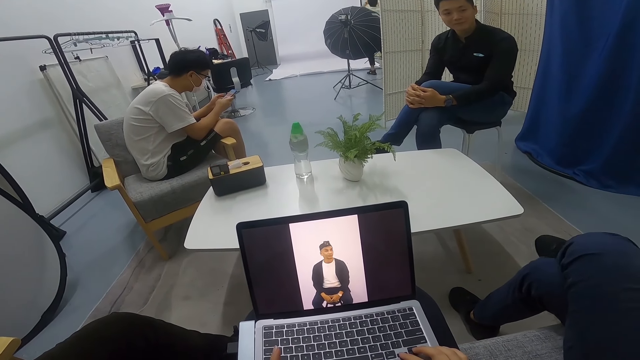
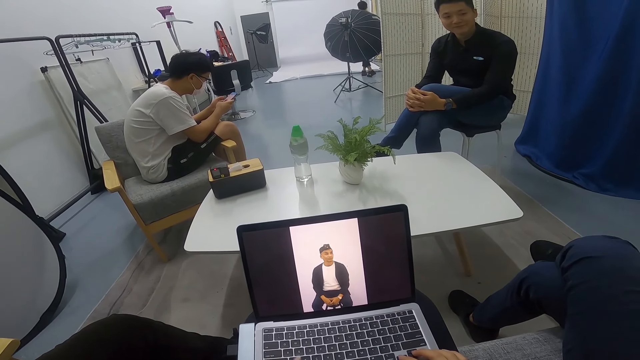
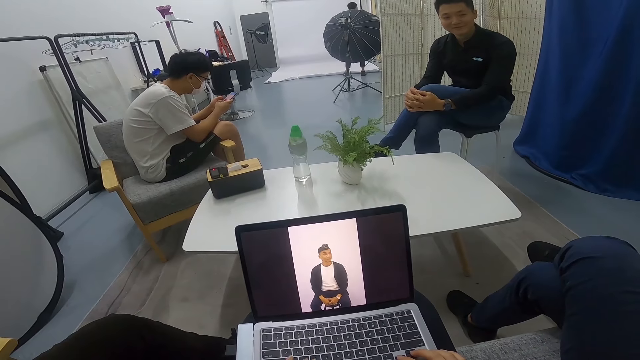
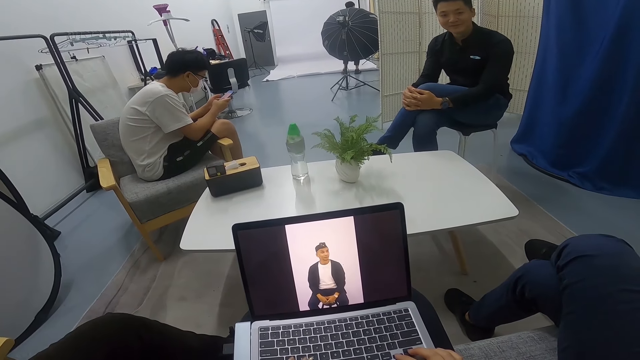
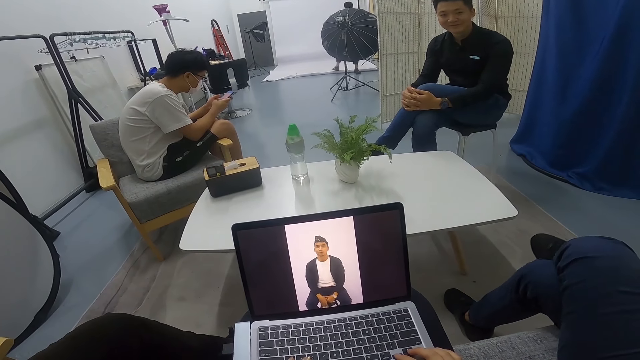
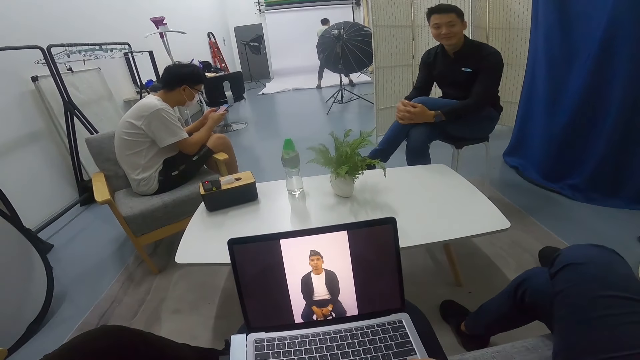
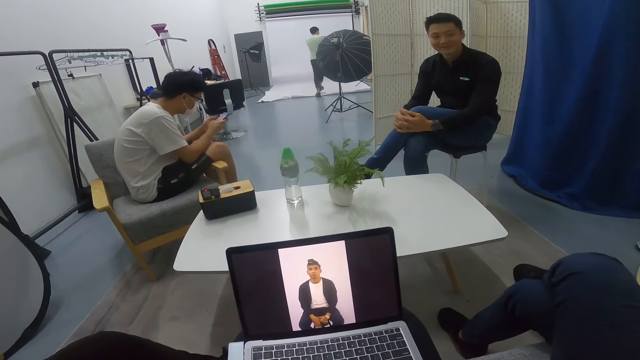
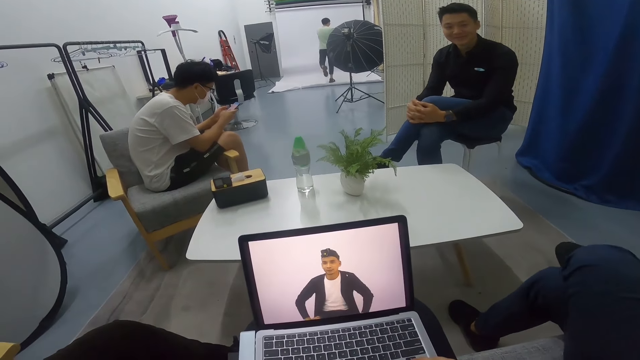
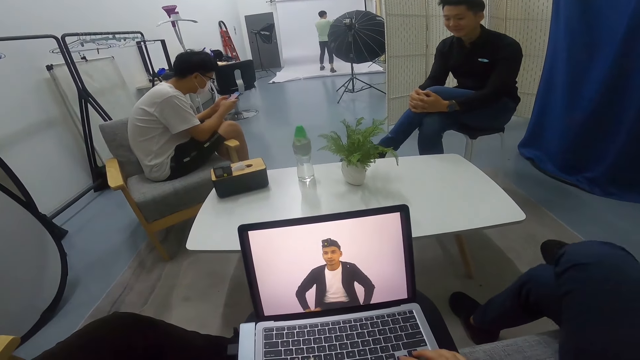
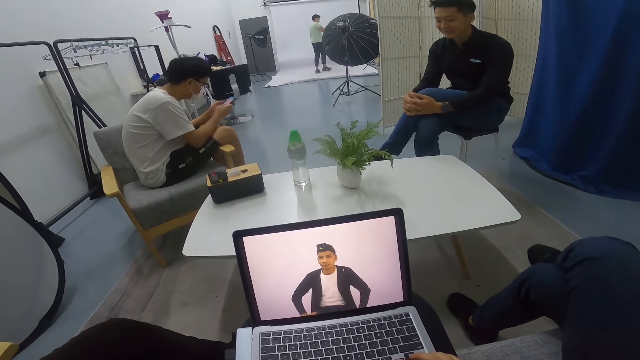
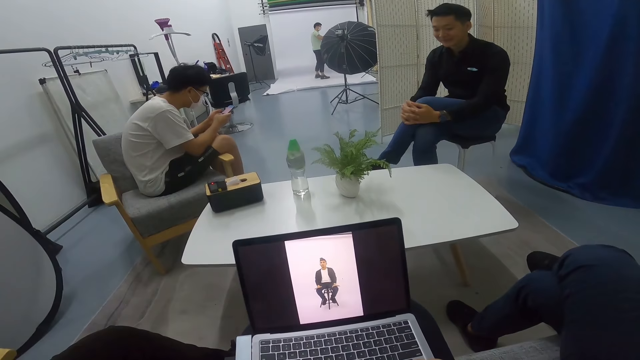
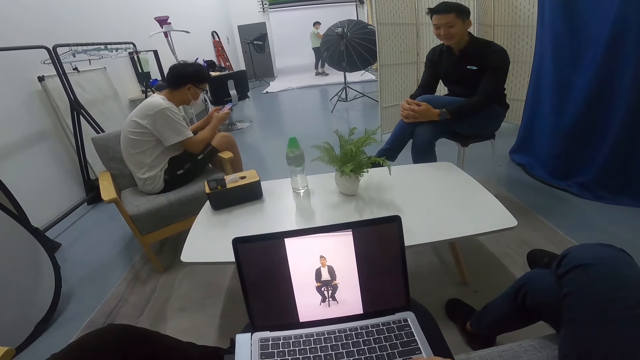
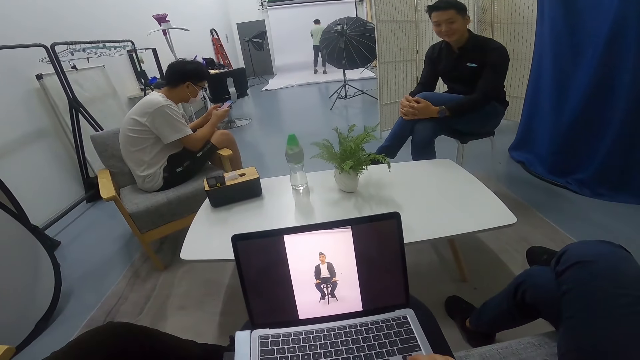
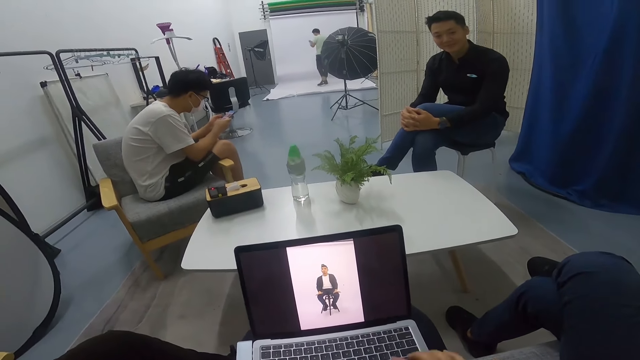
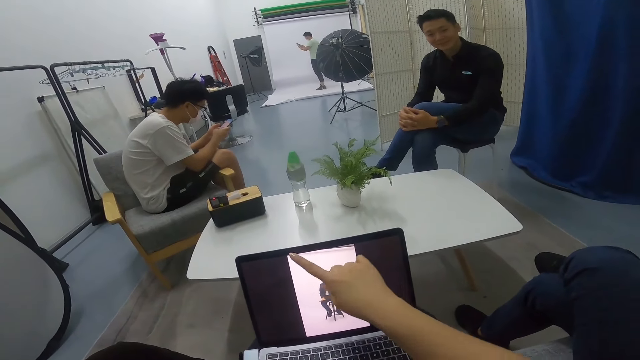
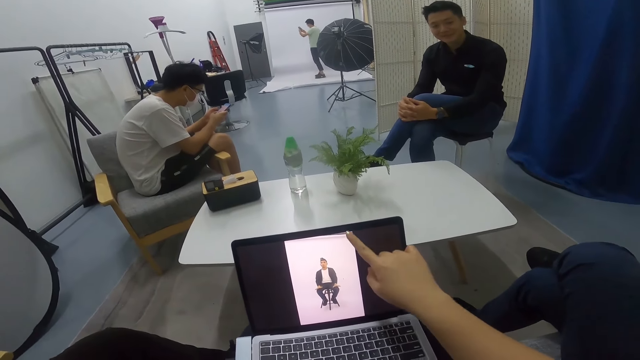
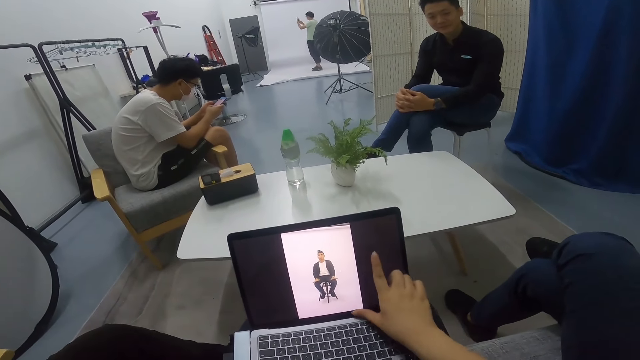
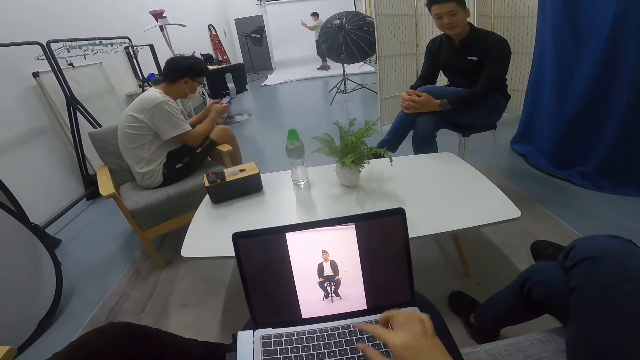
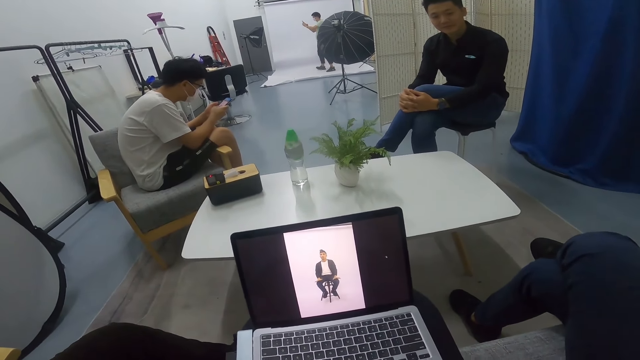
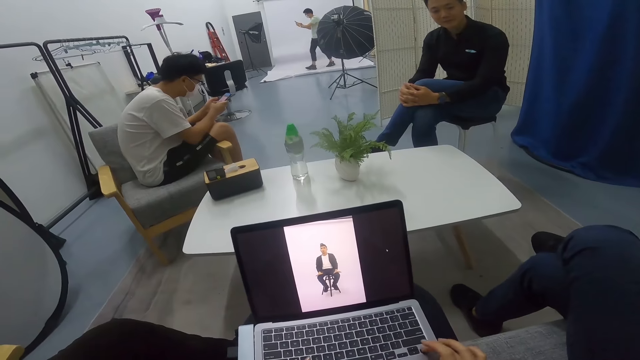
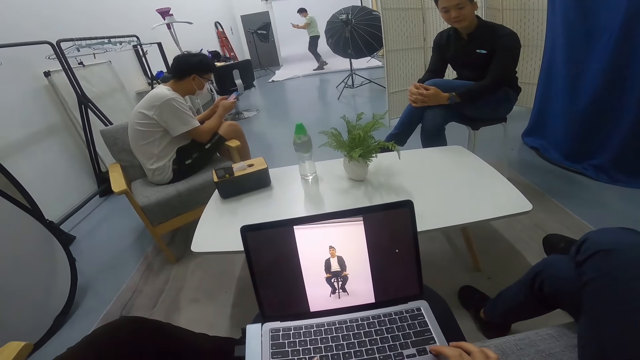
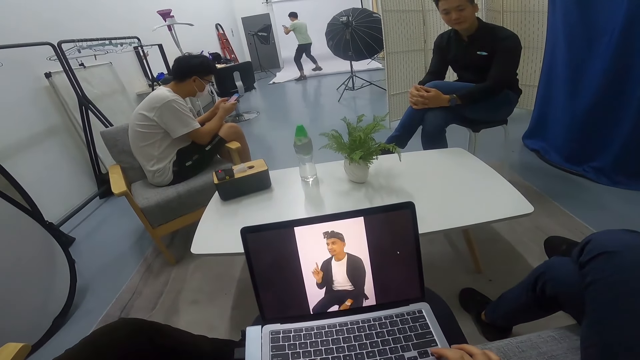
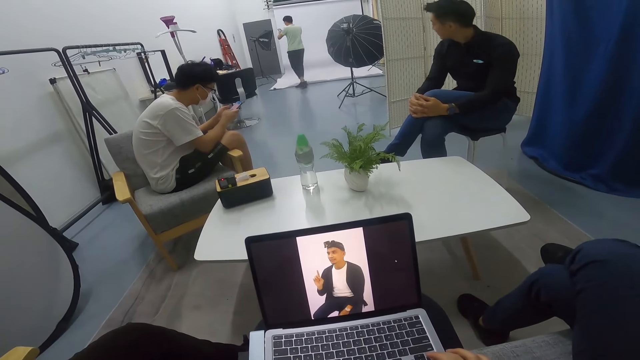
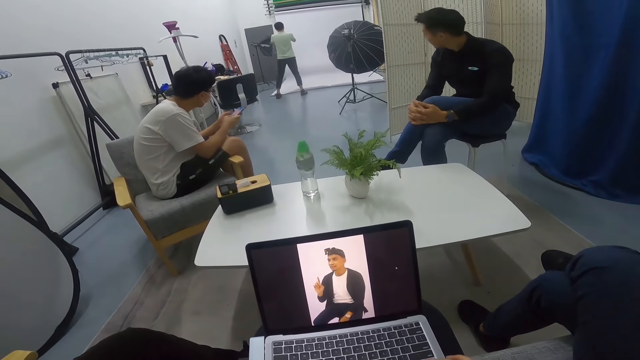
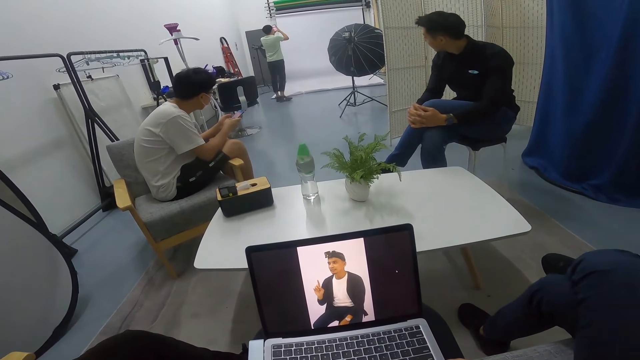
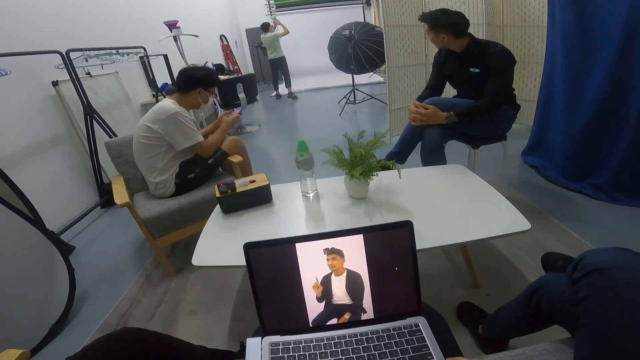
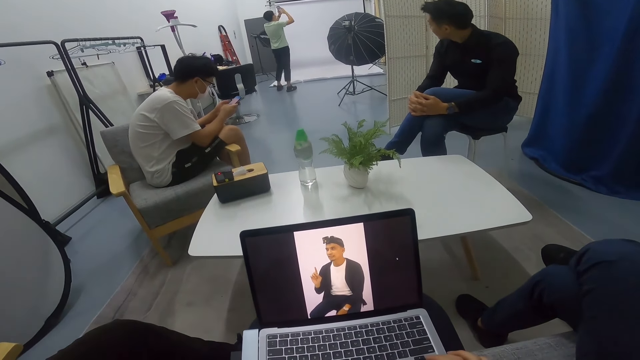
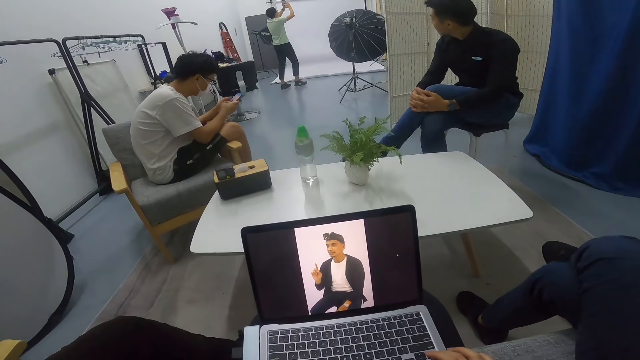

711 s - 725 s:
A man smiles. Another man swings his leg. The first man swings his leg. A third man walks around. The camera wearer touches the laptop. They use the laptop. The first man looks around.

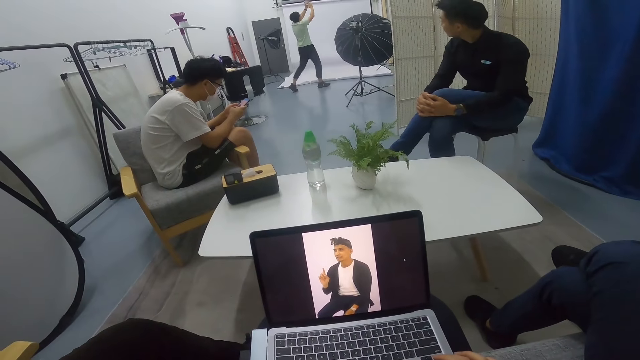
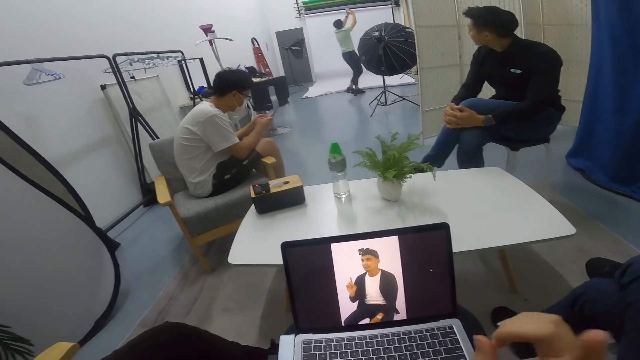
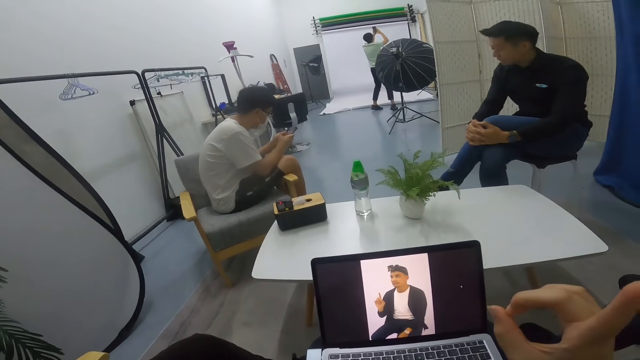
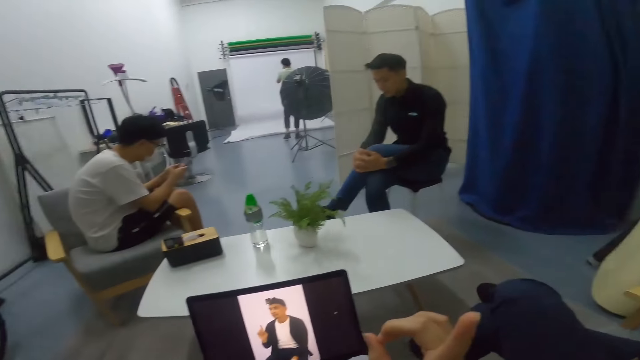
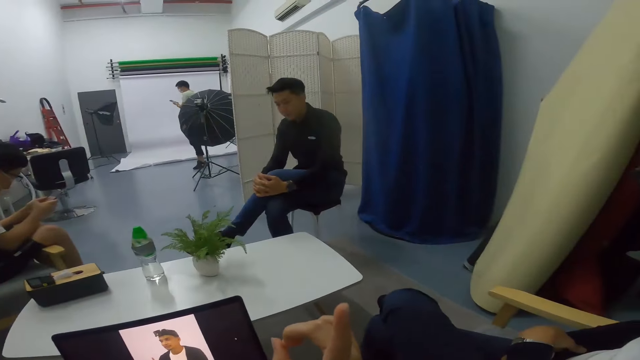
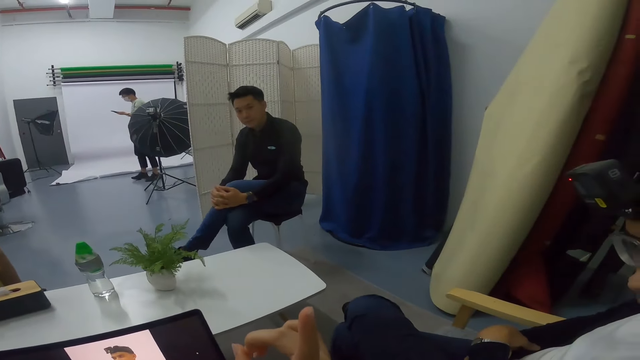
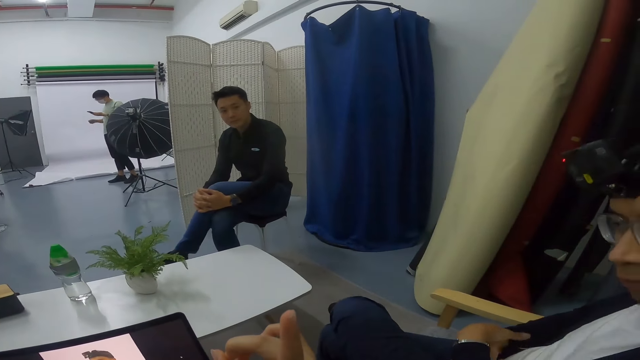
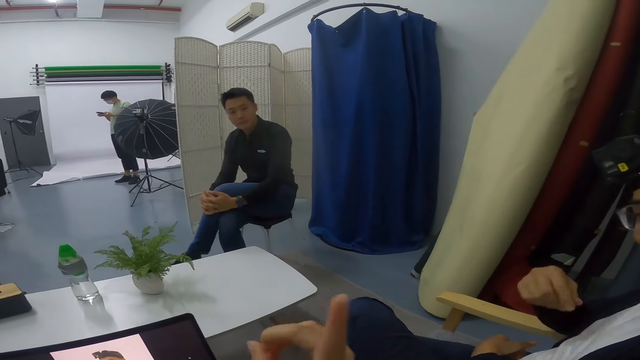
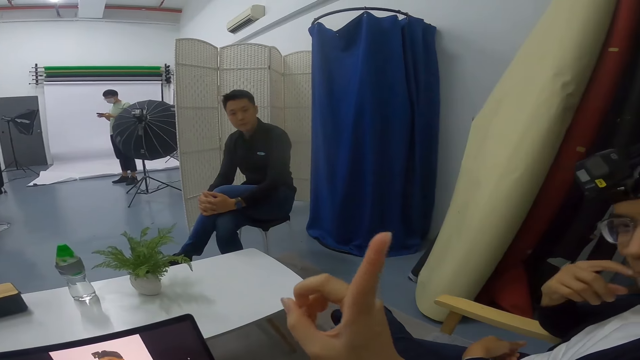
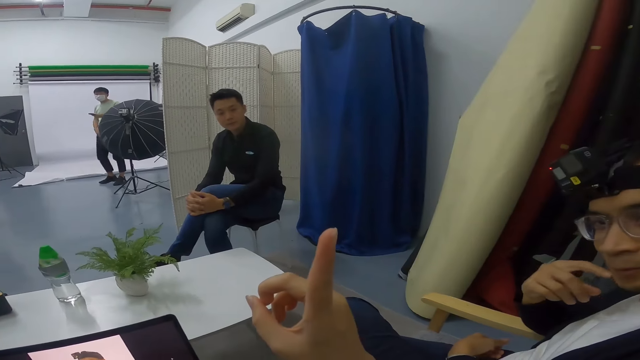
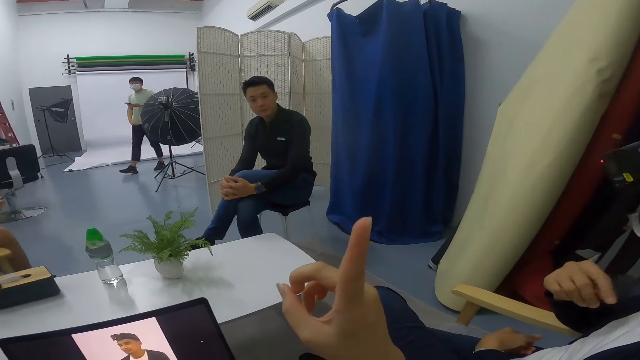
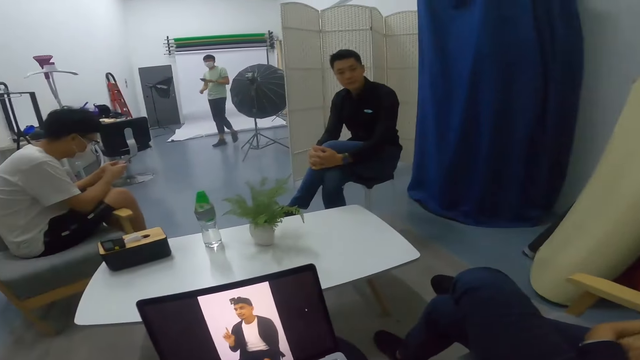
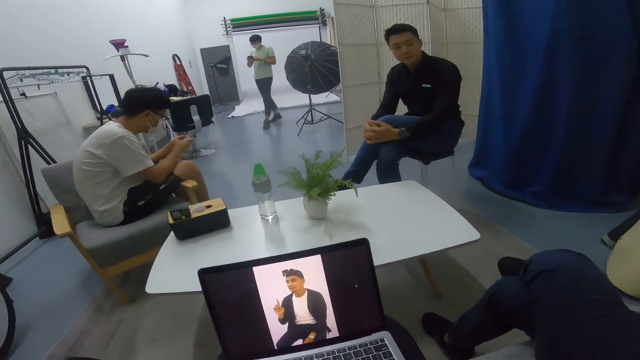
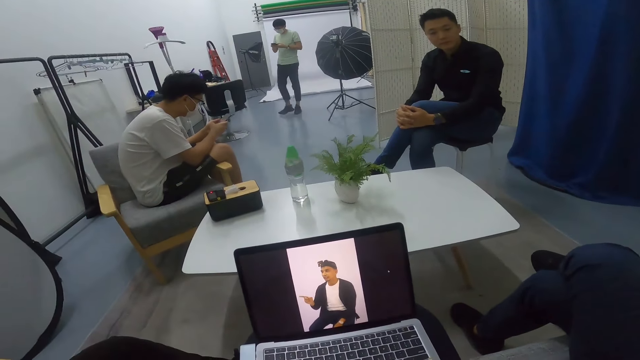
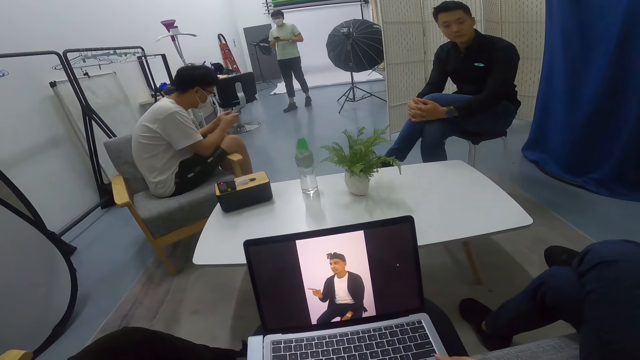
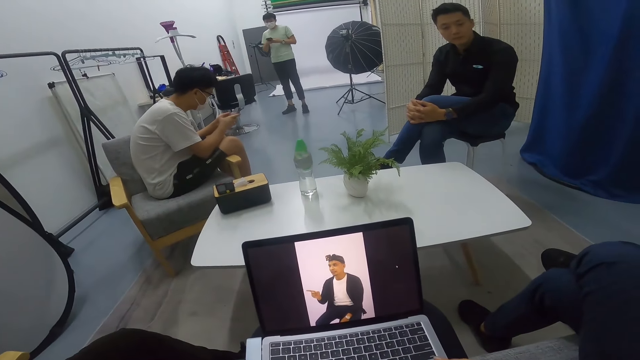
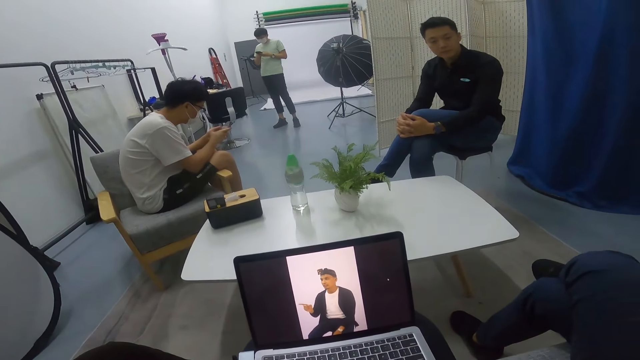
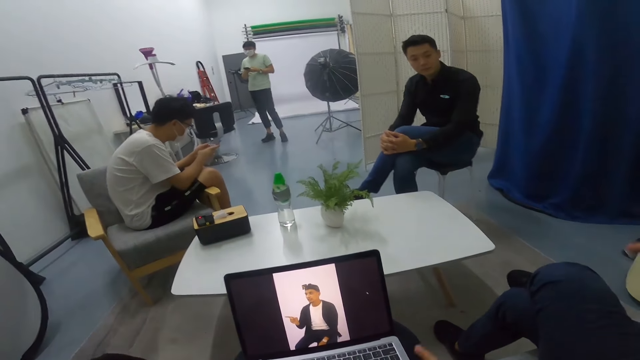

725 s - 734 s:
The camera wearer converses with a man. They use a laptop.
